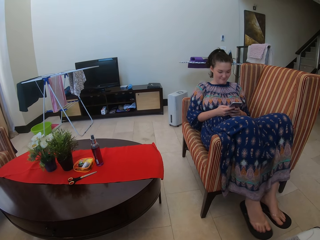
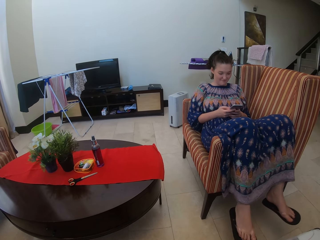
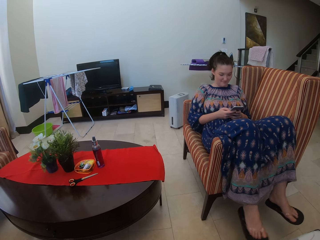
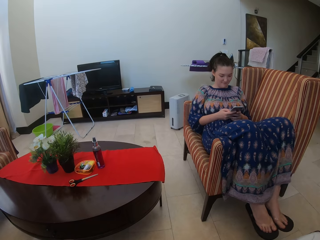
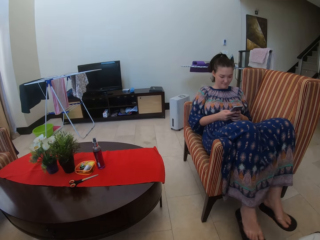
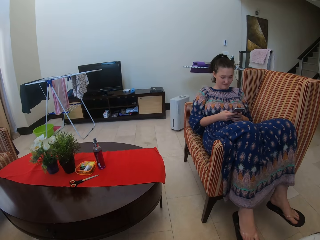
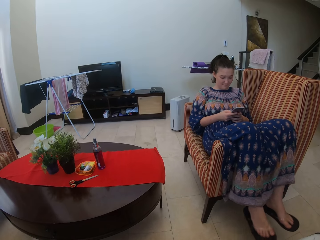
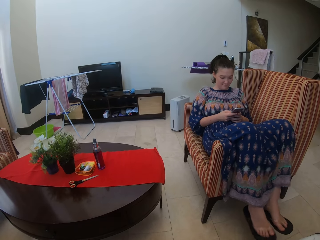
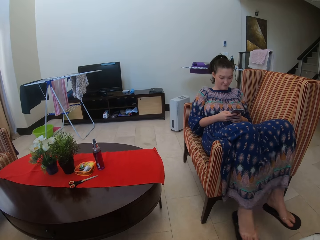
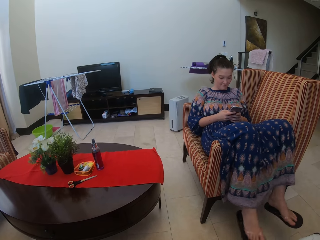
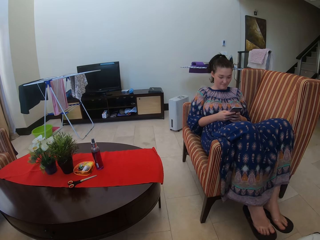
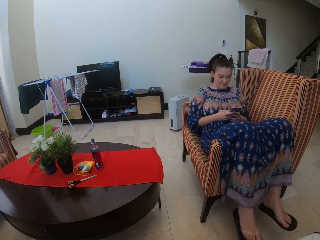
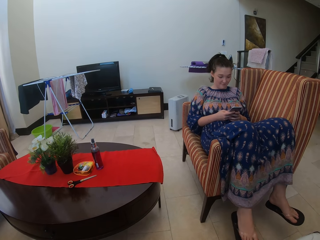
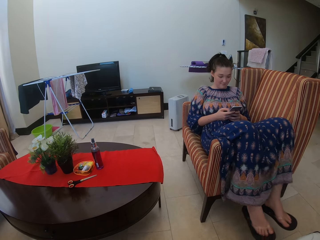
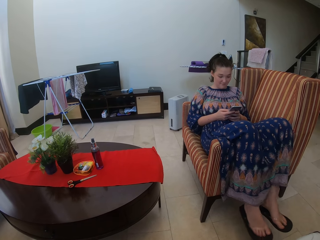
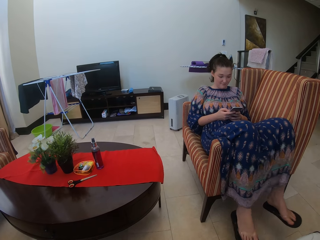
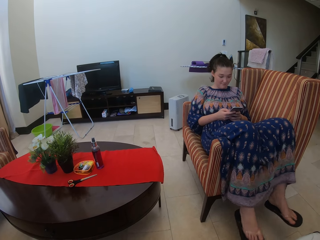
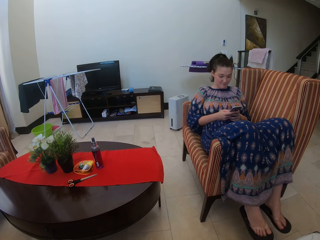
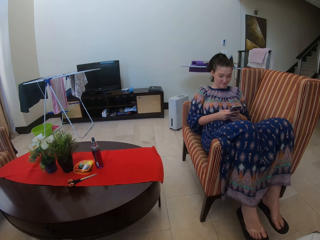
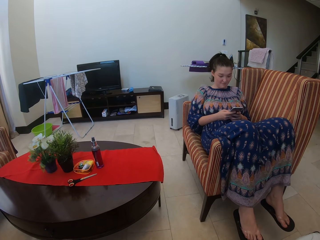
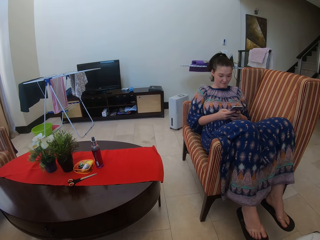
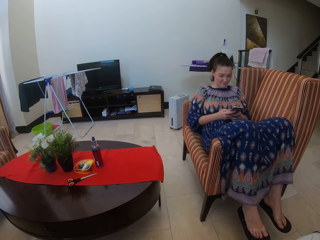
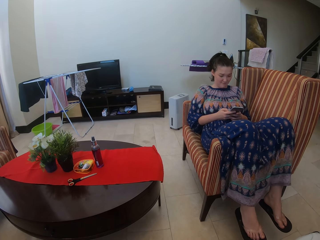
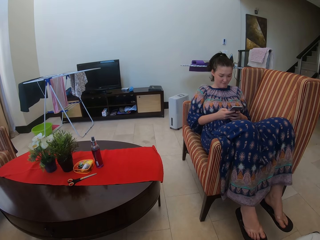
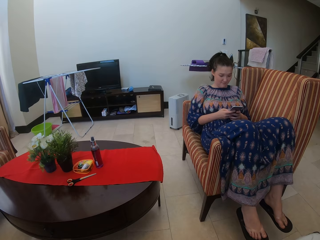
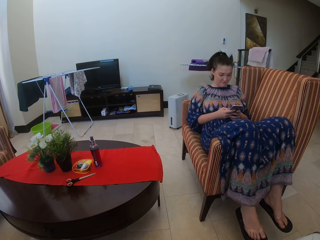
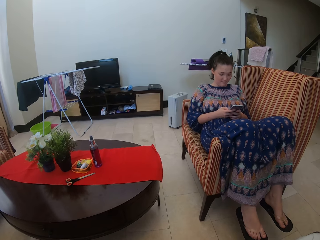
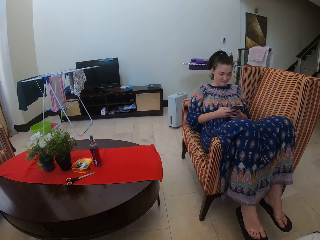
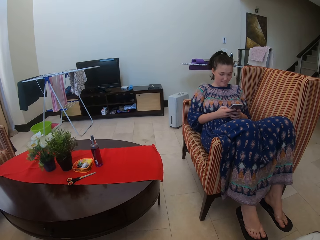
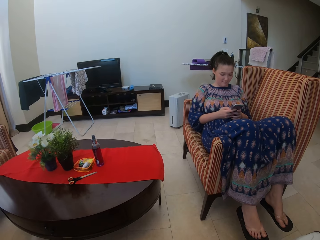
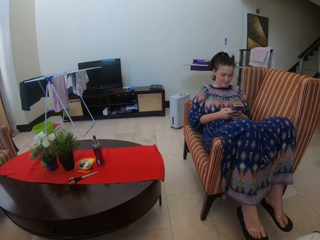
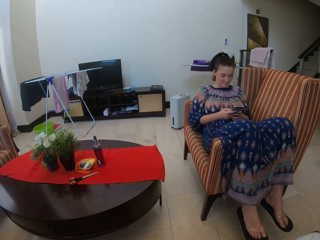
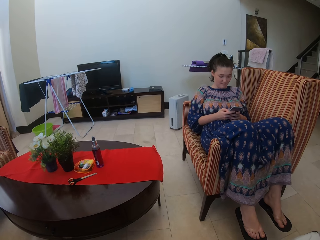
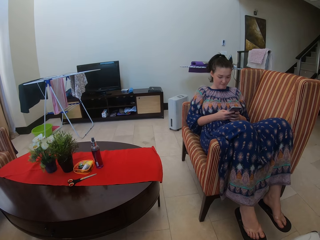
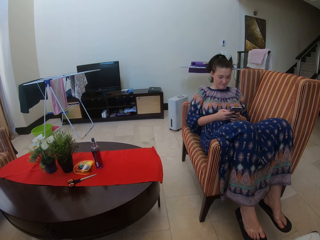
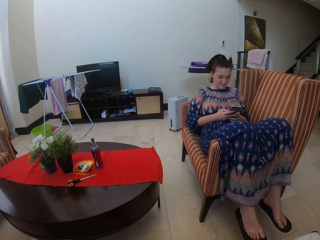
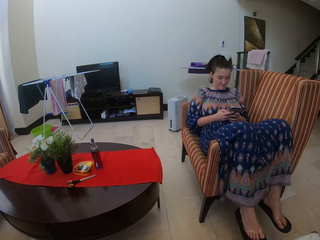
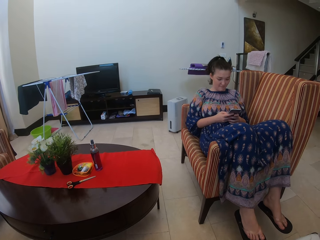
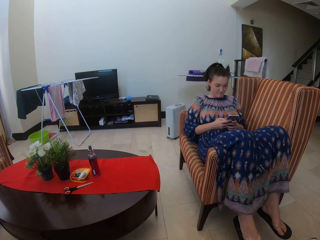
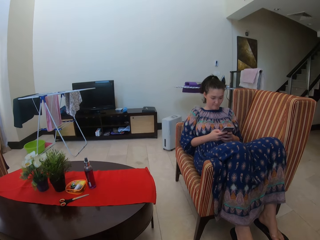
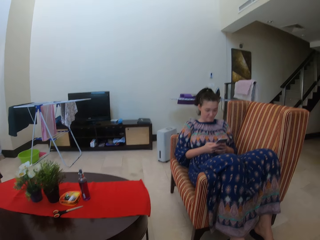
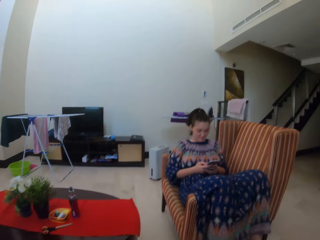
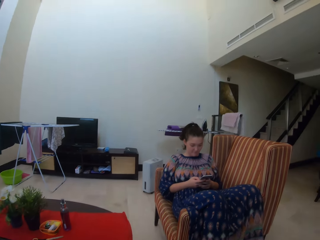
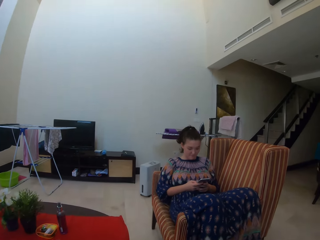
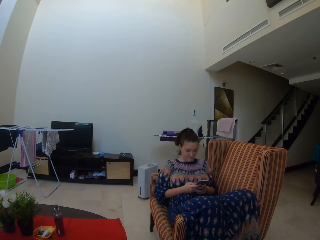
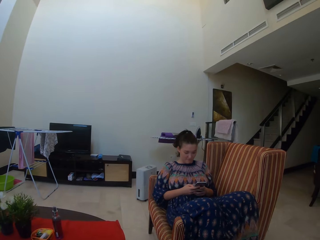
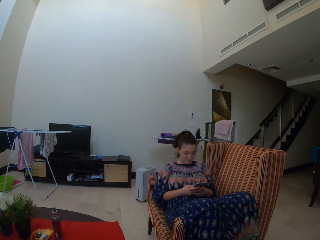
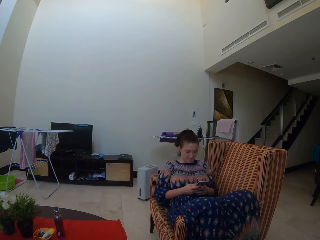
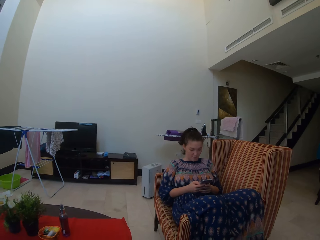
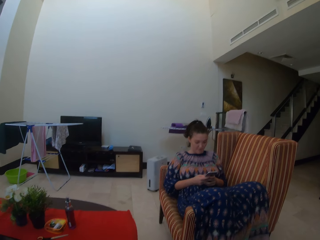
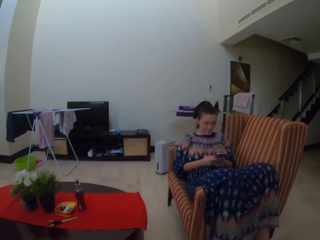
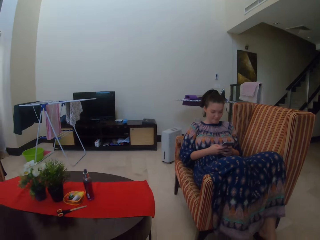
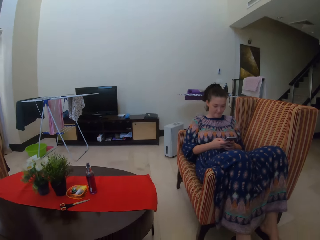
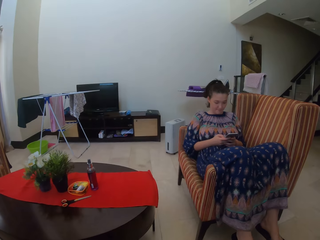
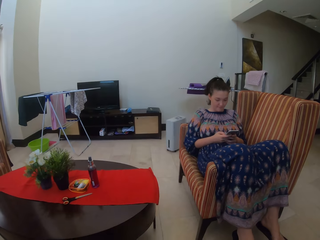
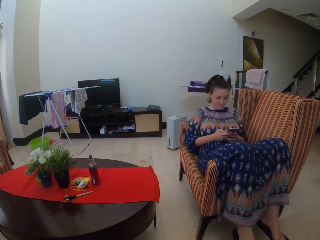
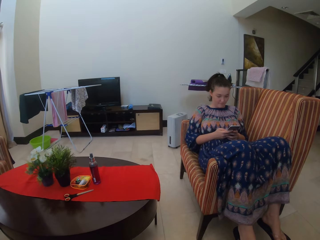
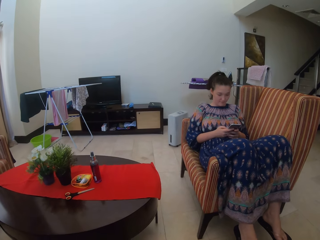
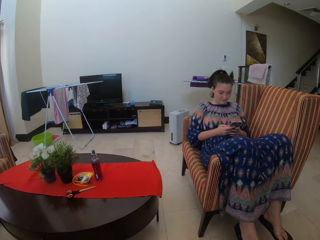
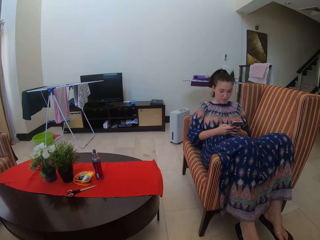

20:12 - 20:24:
A man presses her phone.

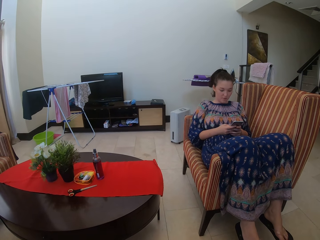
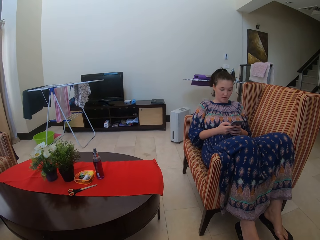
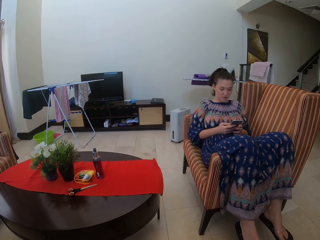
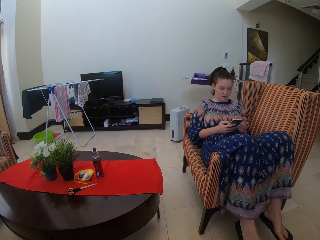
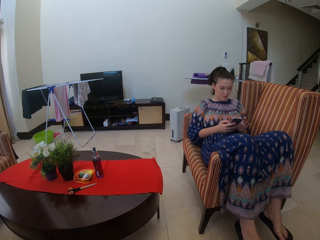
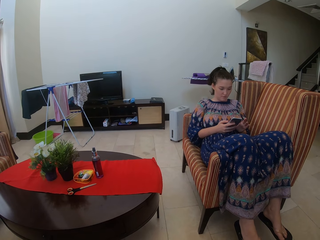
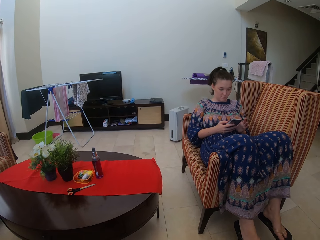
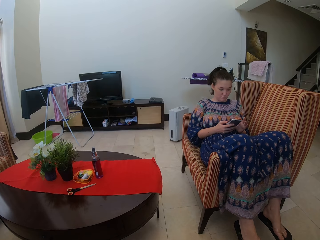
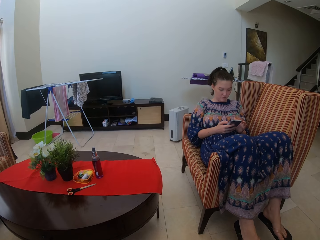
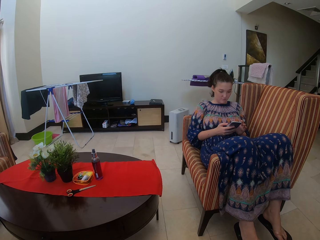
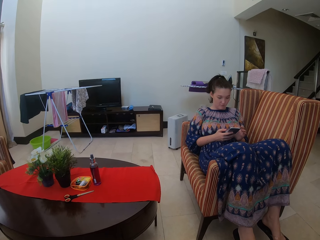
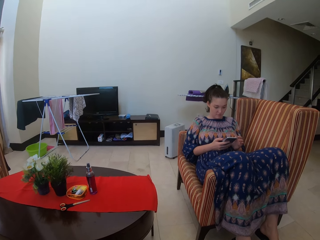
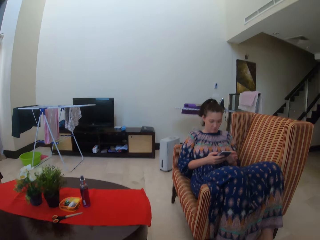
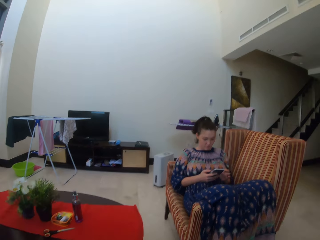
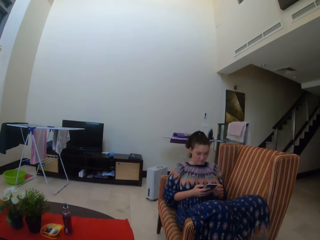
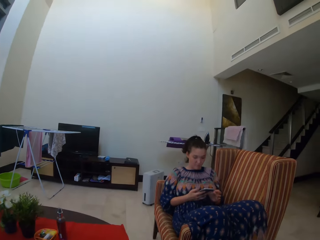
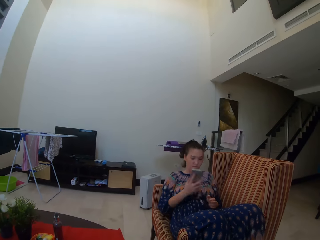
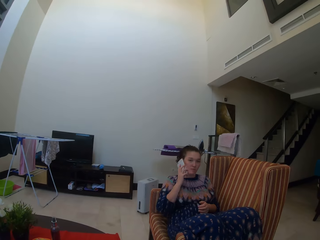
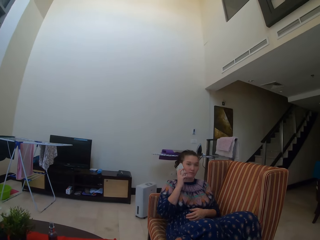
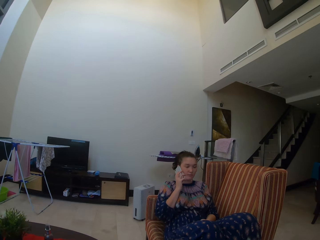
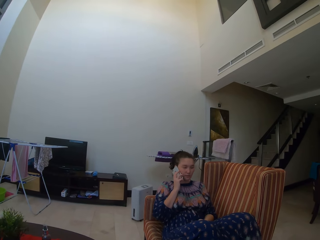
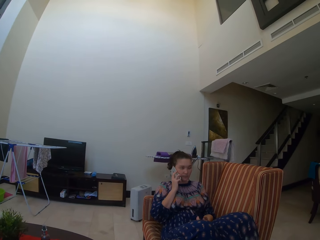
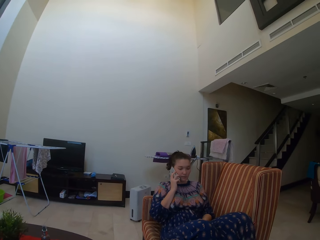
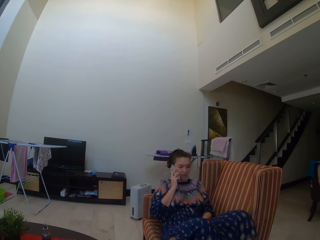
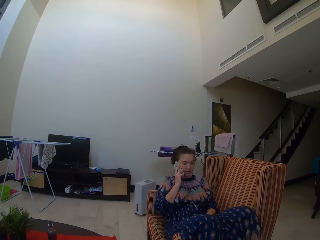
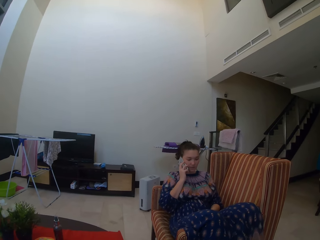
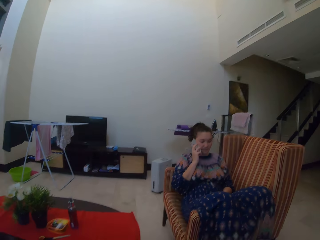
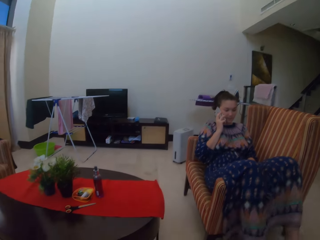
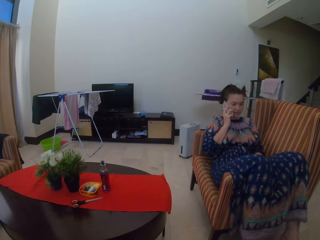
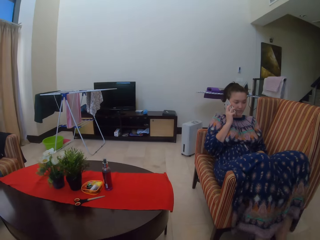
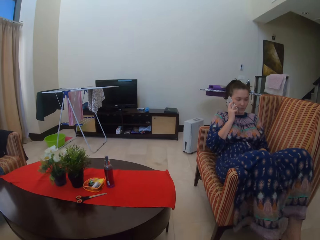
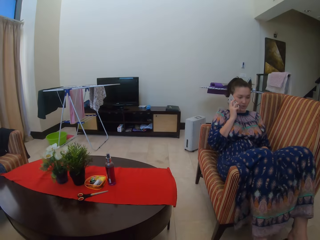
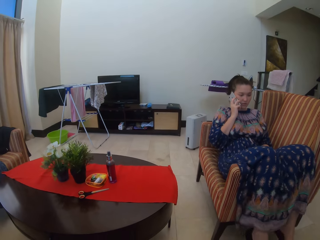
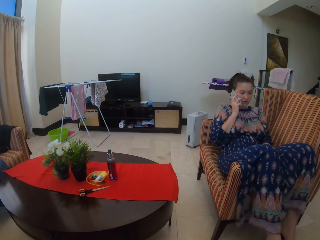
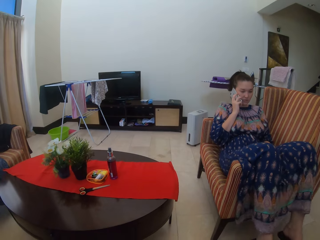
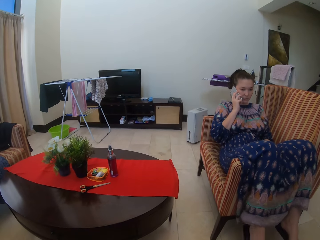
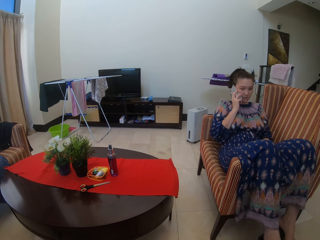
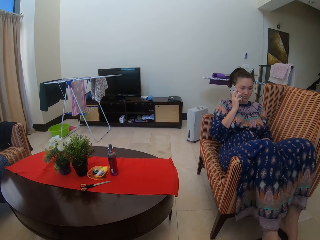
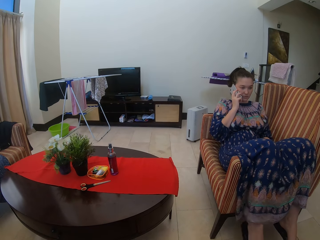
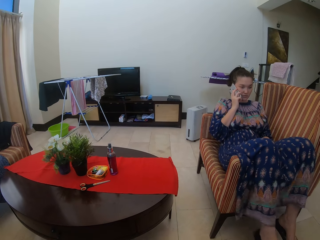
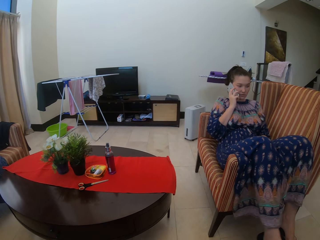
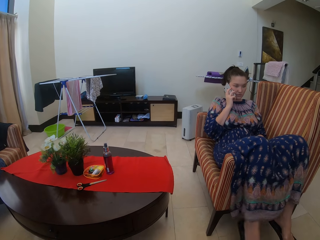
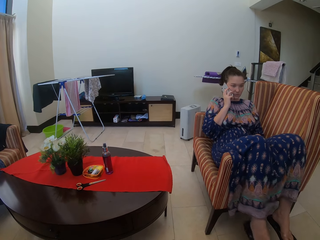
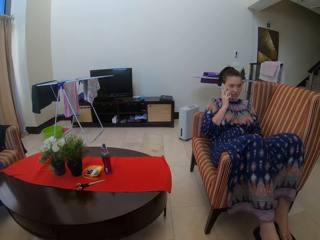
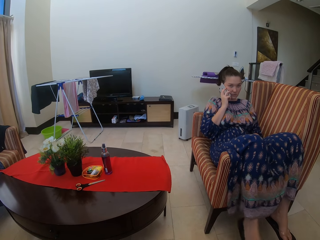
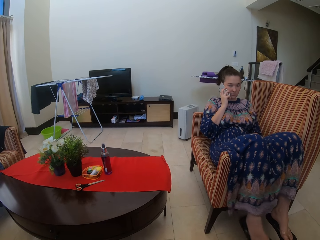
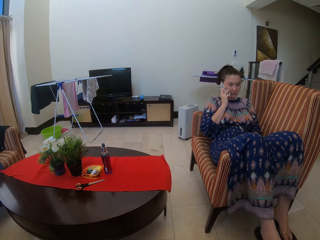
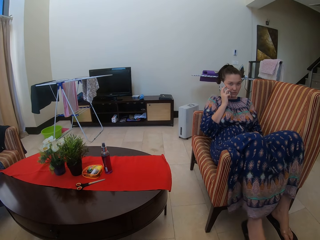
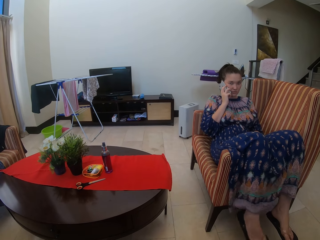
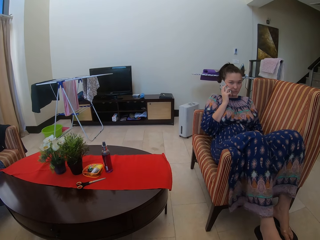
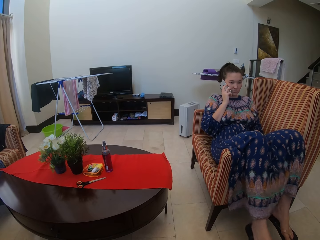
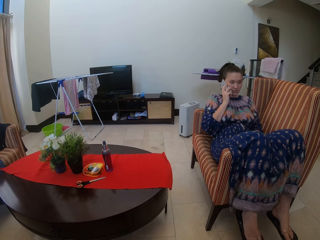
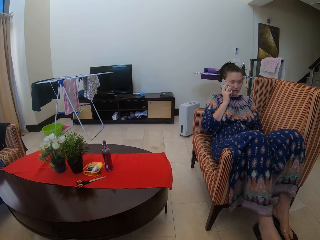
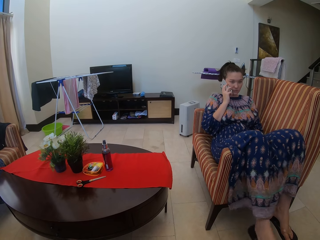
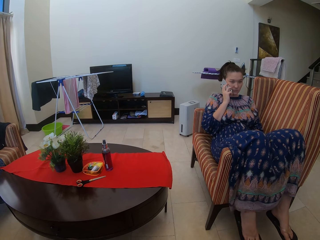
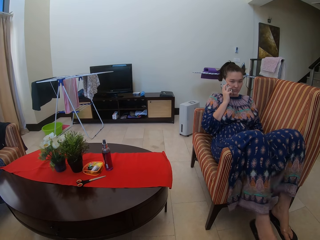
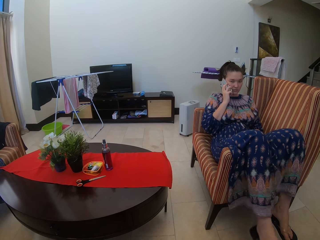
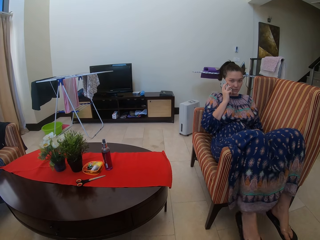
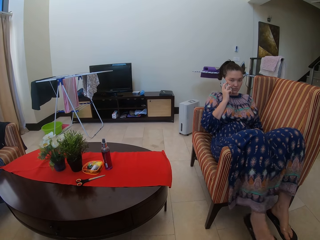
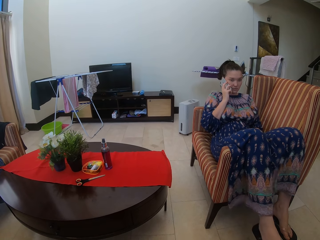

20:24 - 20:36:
A lady places the phone on her face with her right hand. The lady swings her legs.
